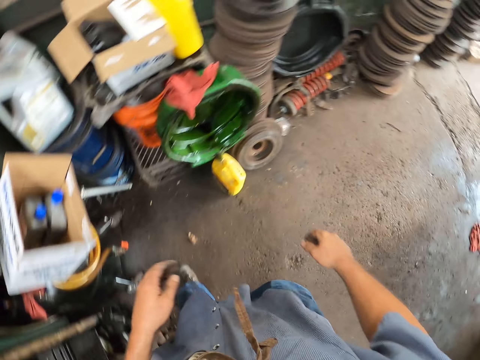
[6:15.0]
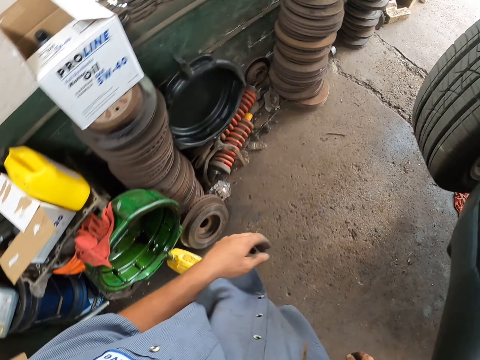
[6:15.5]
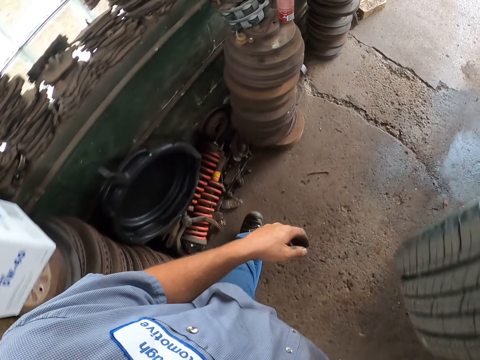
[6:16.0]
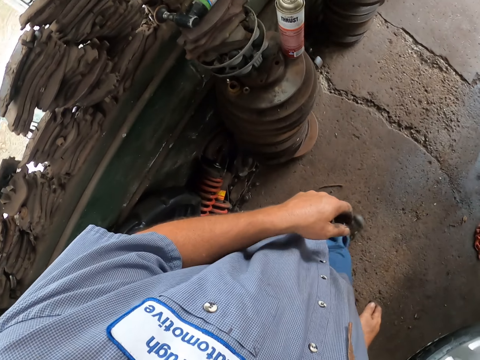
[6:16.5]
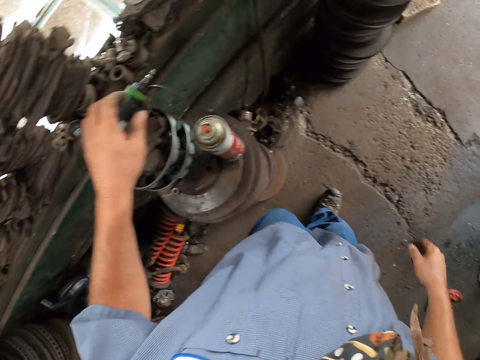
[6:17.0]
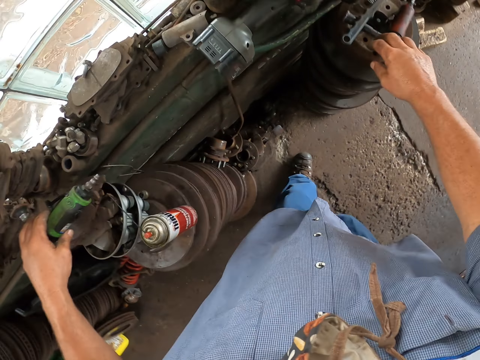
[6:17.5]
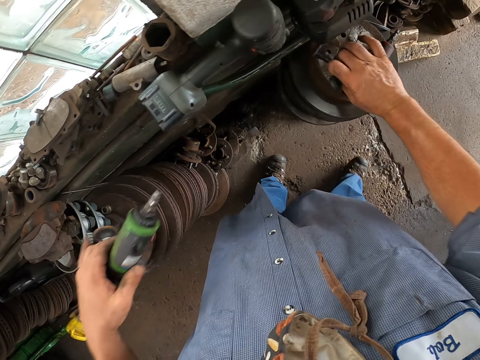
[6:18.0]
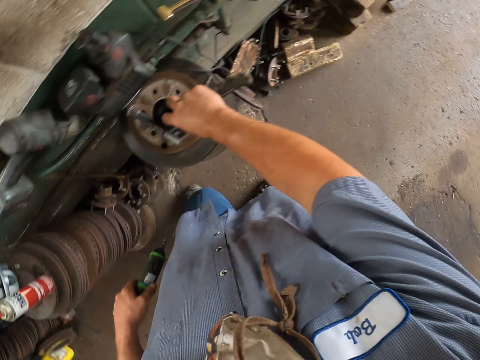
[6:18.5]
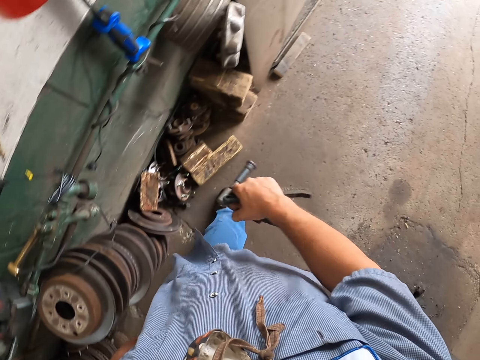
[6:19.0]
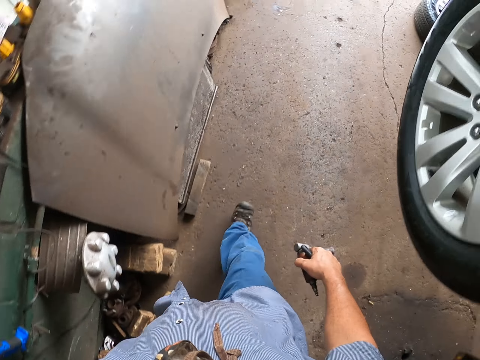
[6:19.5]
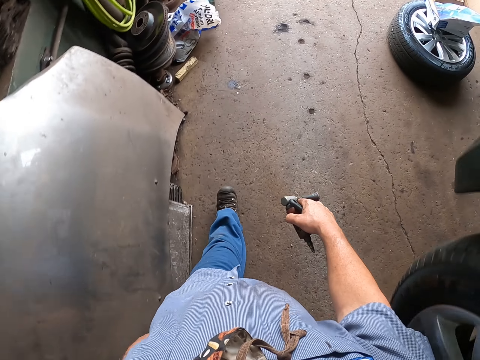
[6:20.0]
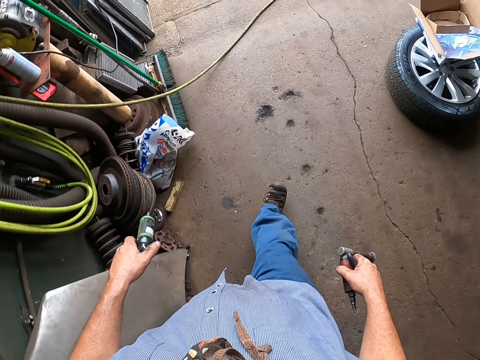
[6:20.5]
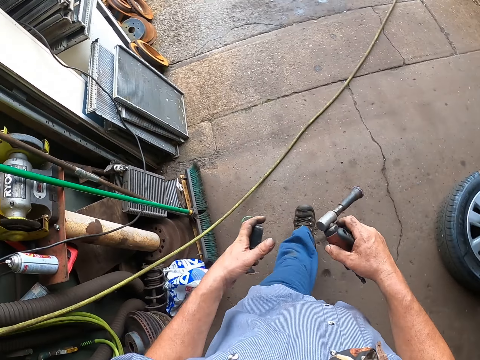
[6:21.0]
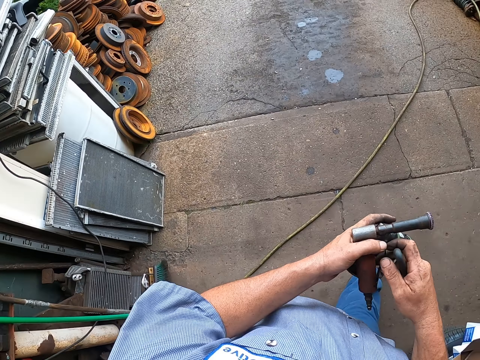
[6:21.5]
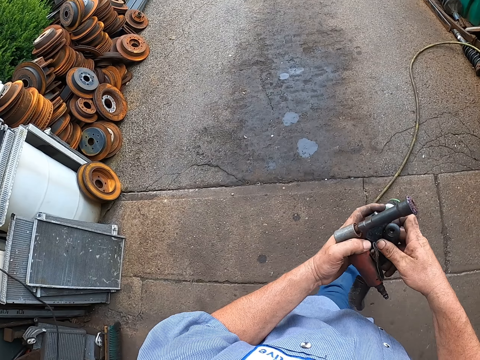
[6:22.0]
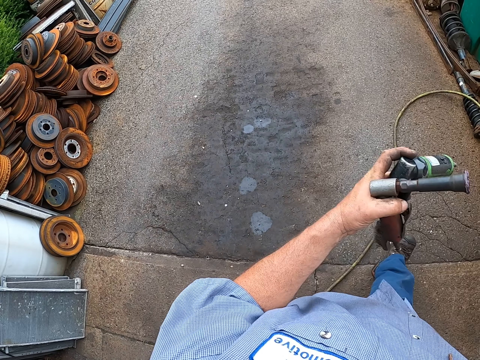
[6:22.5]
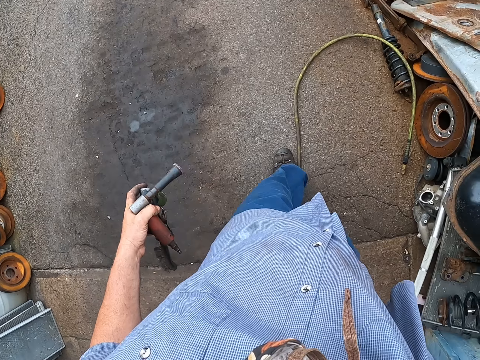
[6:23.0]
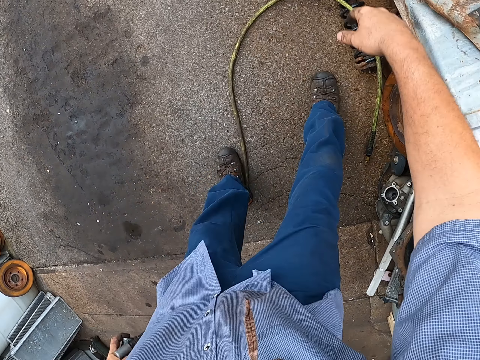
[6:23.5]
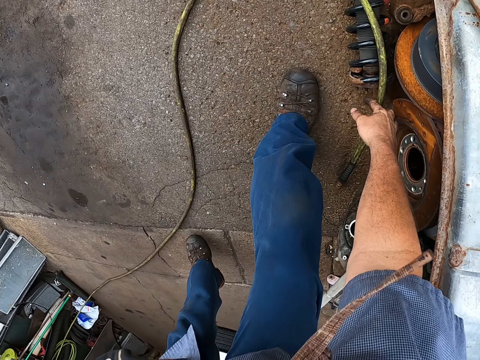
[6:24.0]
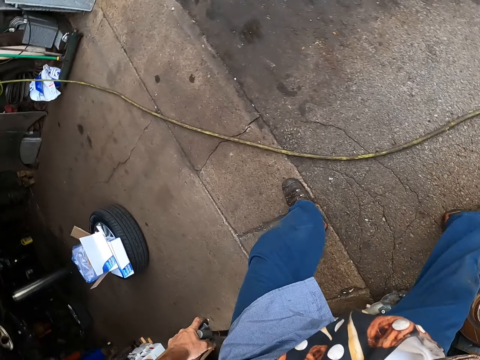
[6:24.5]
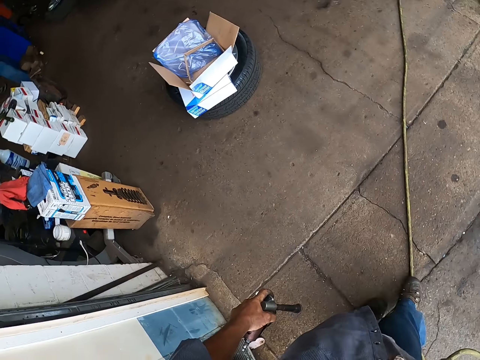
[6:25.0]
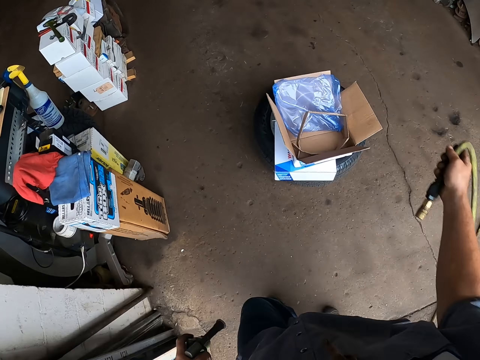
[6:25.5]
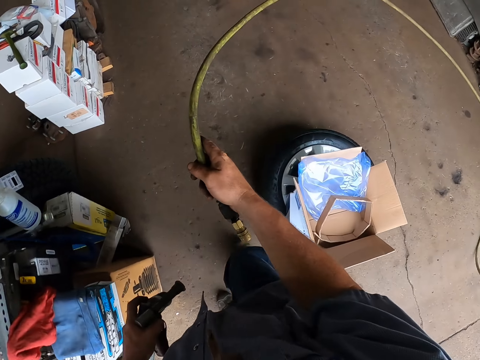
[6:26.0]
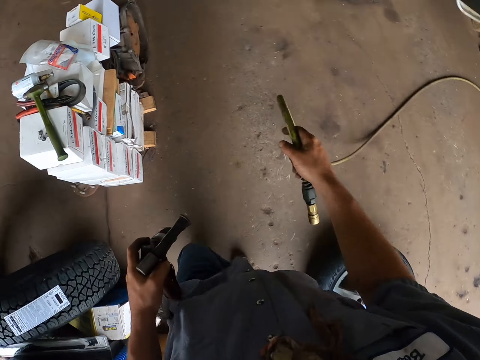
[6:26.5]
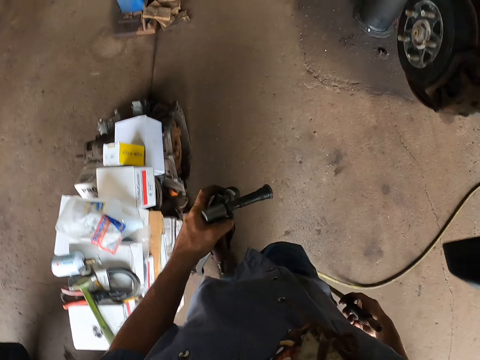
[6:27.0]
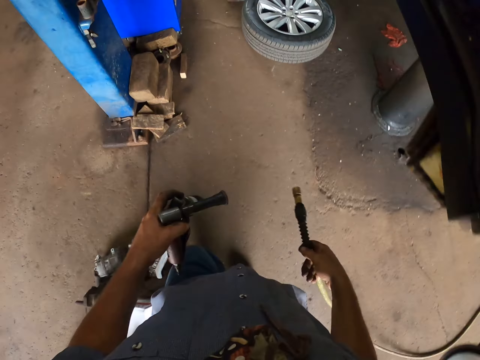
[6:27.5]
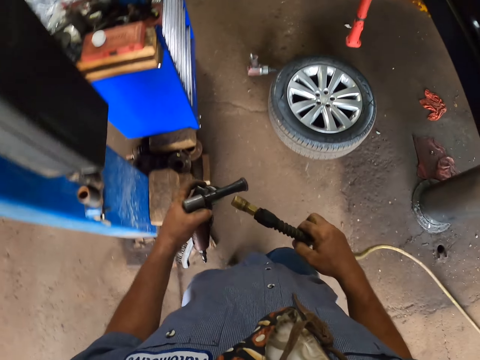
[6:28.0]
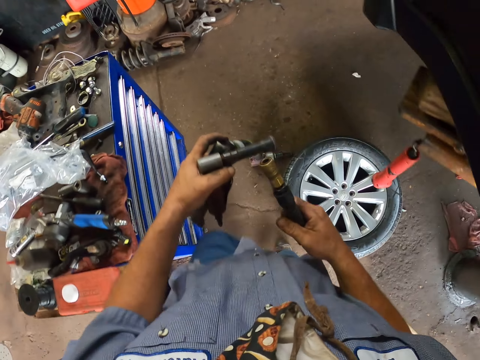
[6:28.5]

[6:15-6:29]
The camera wearer takes a hand grinder. They take a brush. They take a pressure wrench. They move the hand grinder to the left hand. They pick up a wire. They walk in the garage and pull the wire.

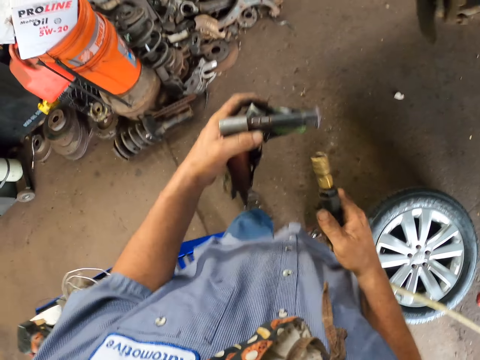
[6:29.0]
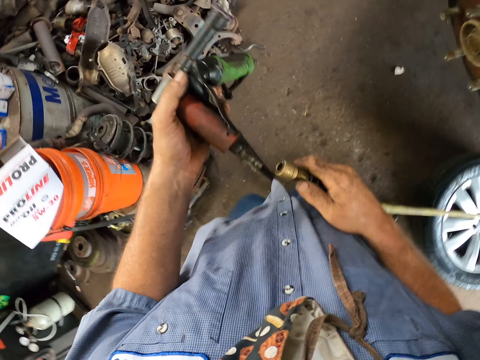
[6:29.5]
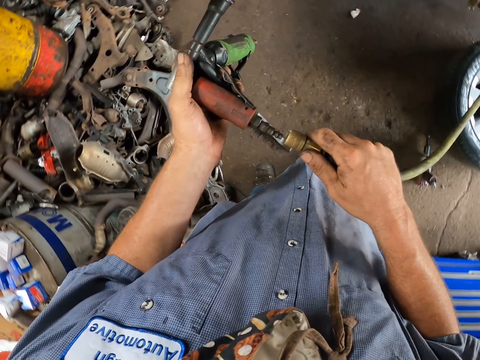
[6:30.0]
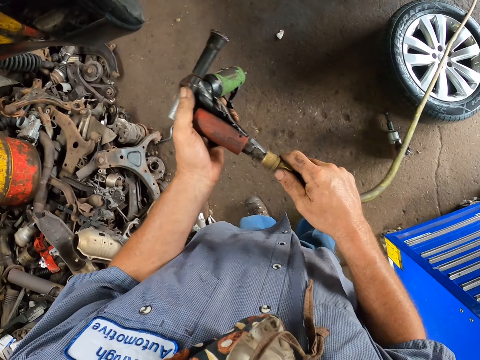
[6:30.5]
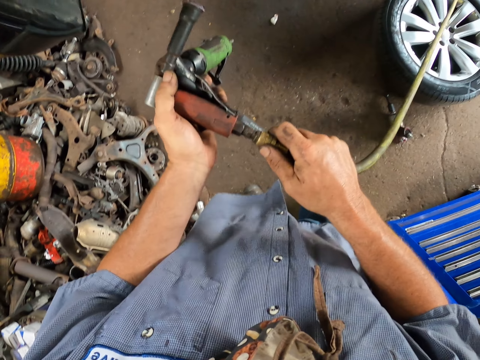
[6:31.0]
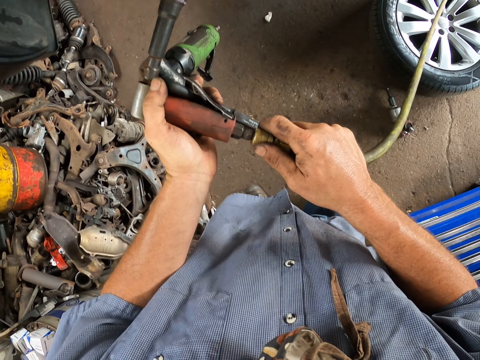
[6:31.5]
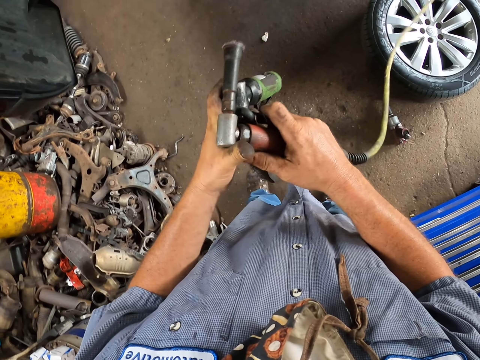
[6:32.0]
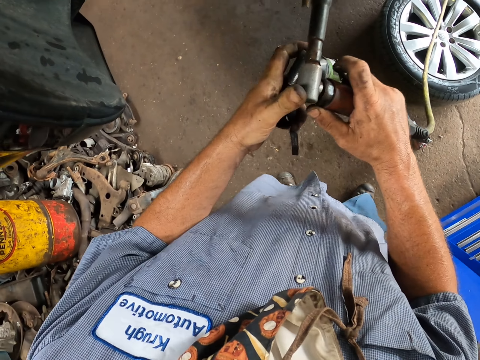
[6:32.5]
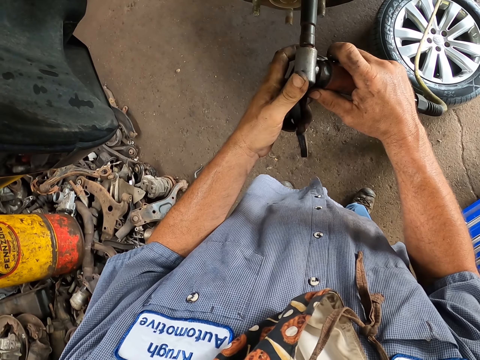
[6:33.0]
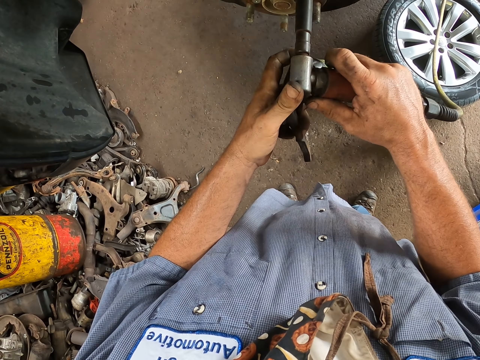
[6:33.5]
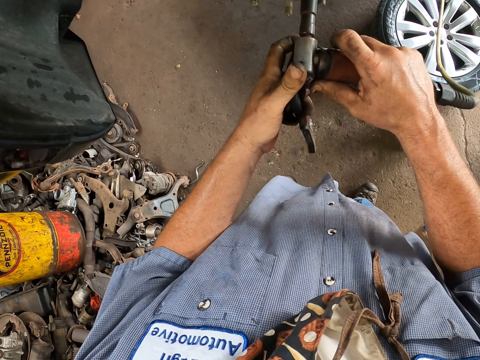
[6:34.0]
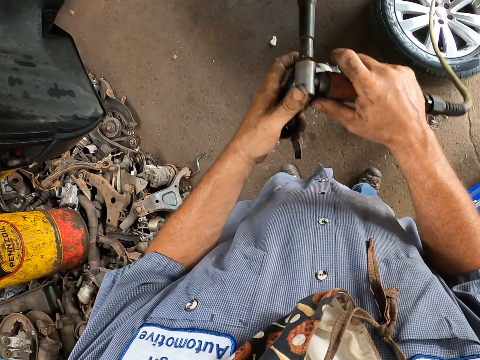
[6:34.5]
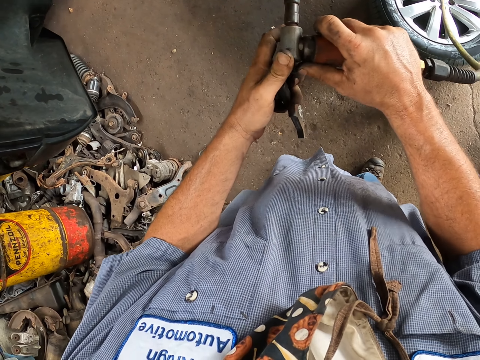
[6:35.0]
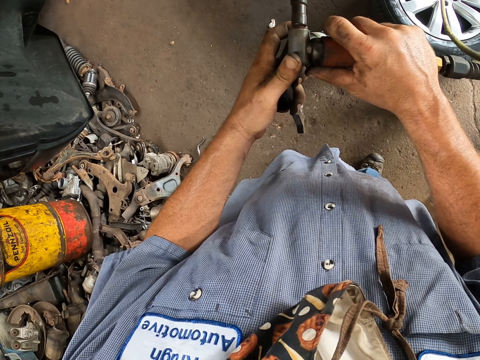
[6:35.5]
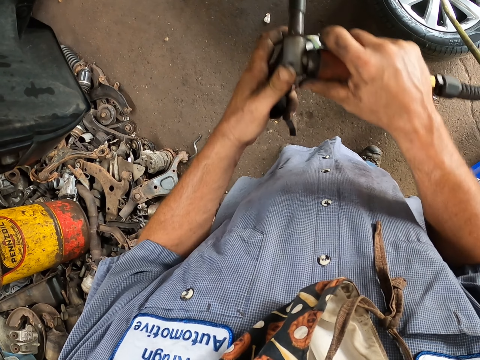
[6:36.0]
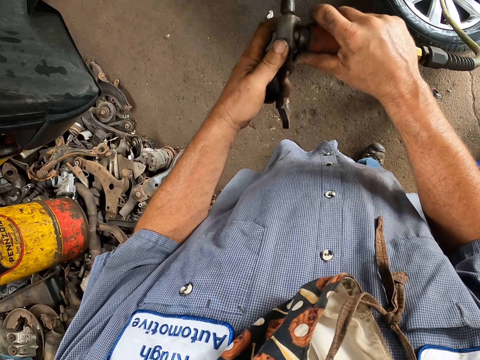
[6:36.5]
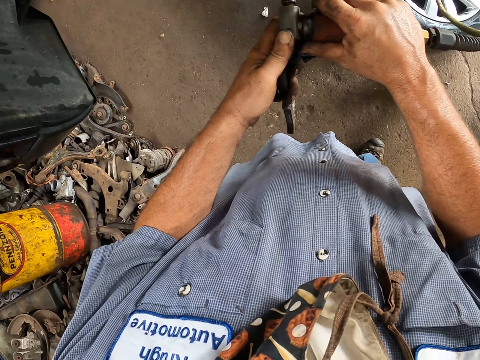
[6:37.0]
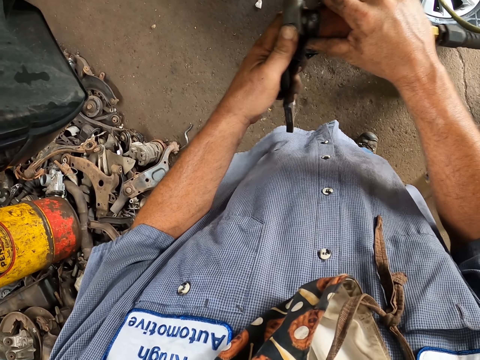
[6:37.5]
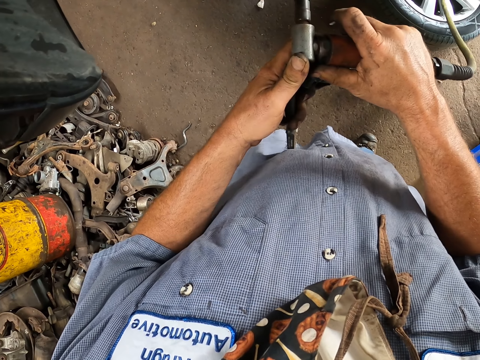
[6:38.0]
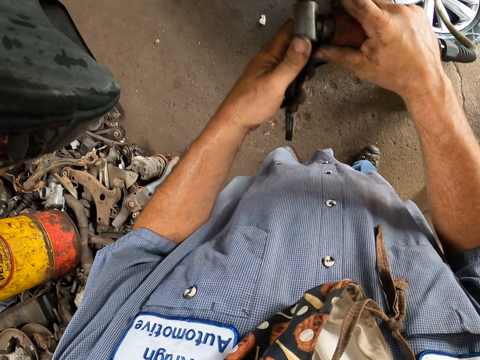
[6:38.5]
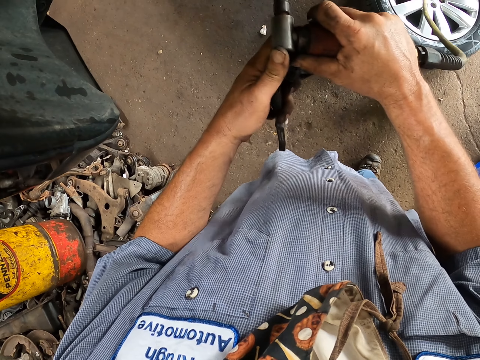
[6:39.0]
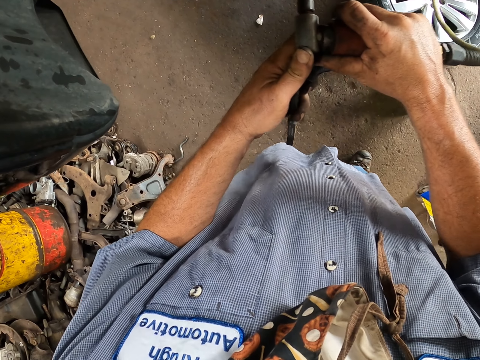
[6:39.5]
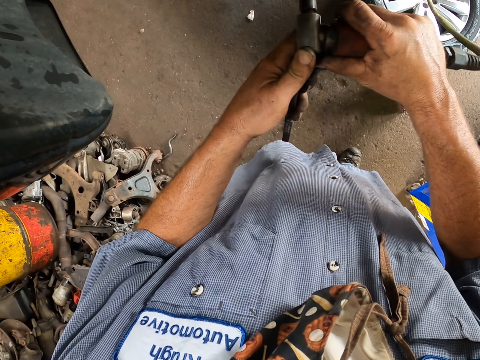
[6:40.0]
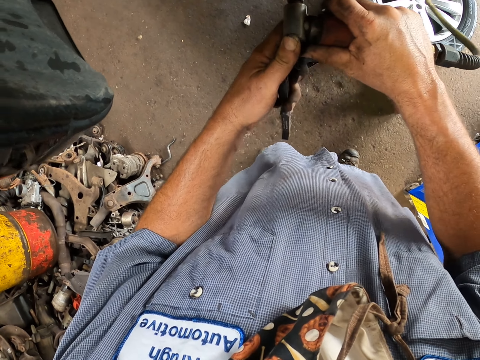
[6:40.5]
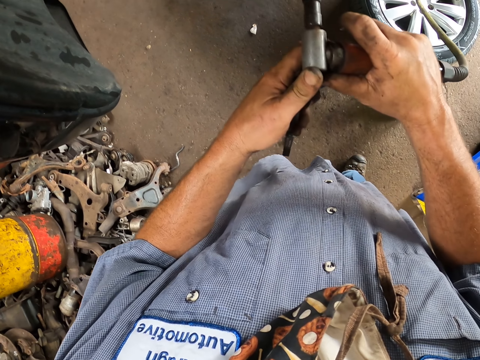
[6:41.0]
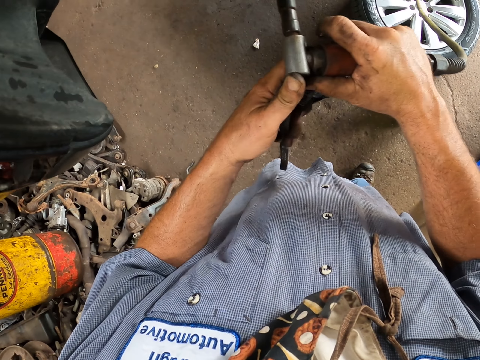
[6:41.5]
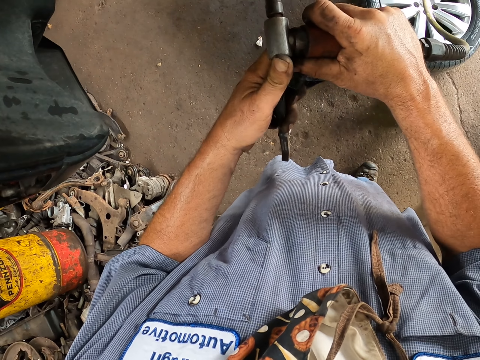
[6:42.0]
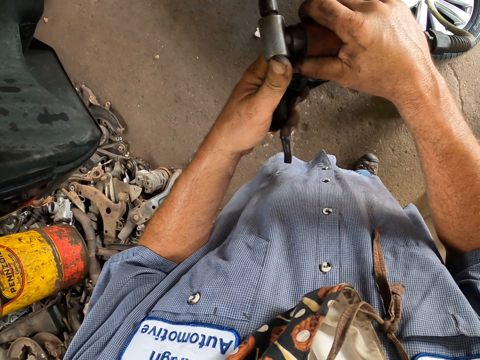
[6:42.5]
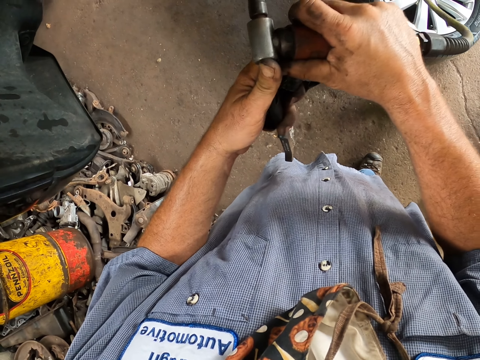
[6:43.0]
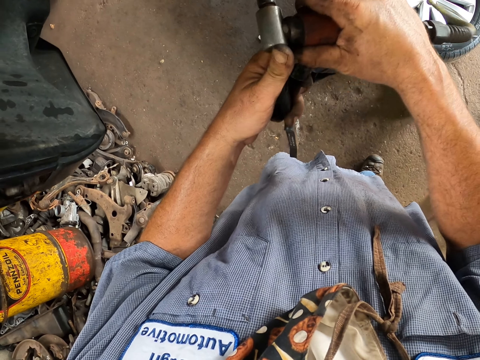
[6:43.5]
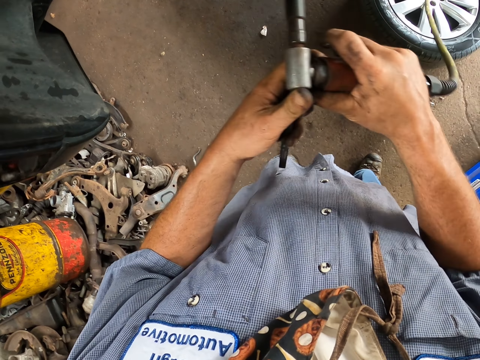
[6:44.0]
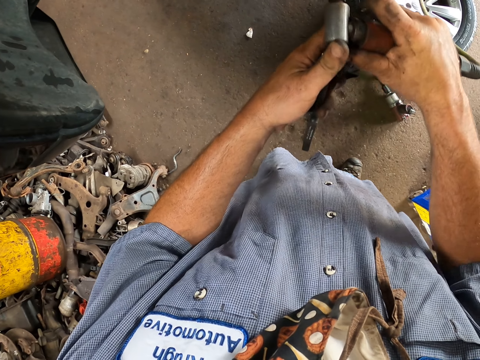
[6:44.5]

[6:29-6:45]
The camera wearer connects the wire to the pressure wrench. They clean the rim parts. They adjust the bolt with the pressure wrench.
